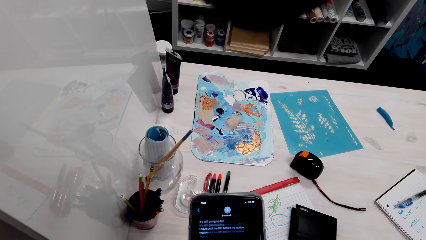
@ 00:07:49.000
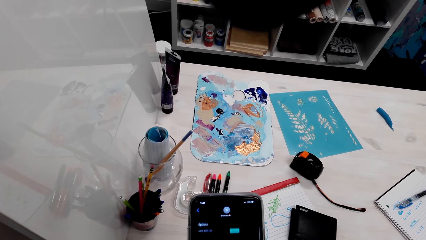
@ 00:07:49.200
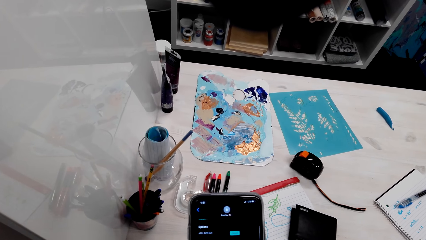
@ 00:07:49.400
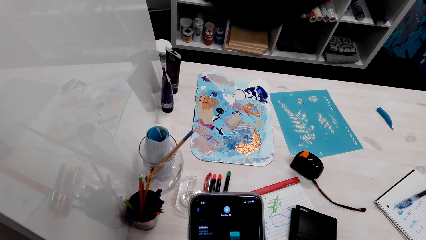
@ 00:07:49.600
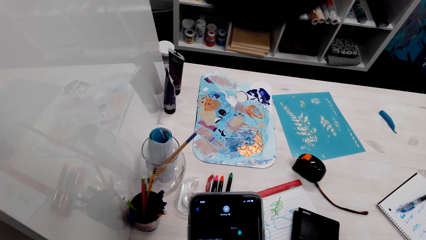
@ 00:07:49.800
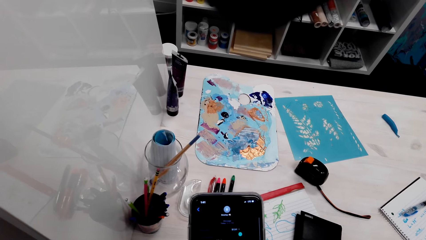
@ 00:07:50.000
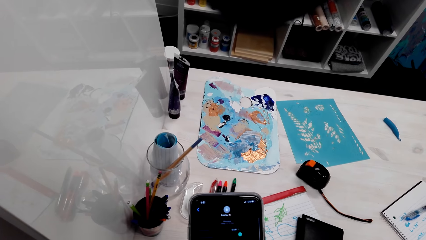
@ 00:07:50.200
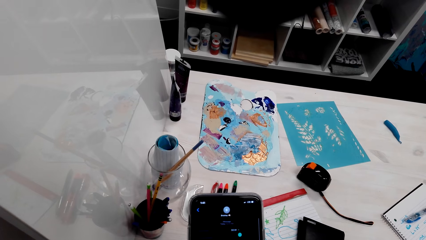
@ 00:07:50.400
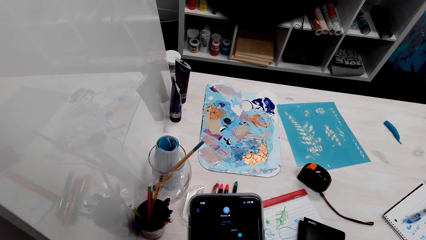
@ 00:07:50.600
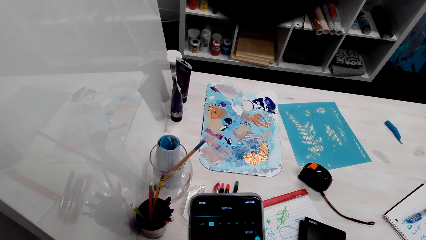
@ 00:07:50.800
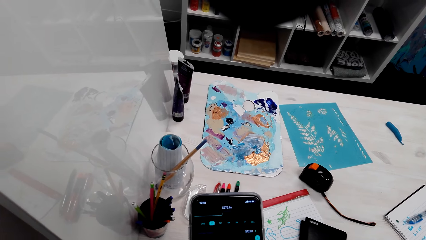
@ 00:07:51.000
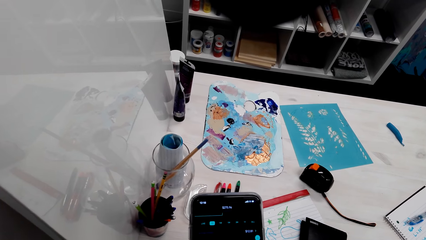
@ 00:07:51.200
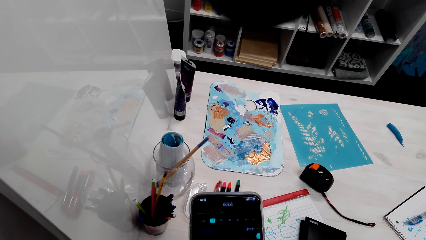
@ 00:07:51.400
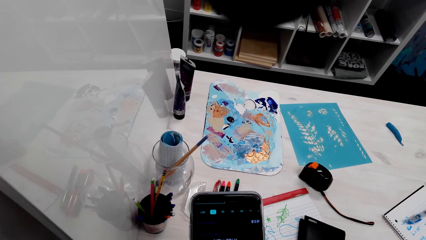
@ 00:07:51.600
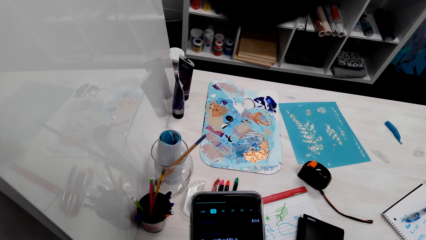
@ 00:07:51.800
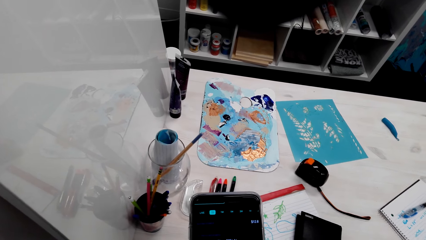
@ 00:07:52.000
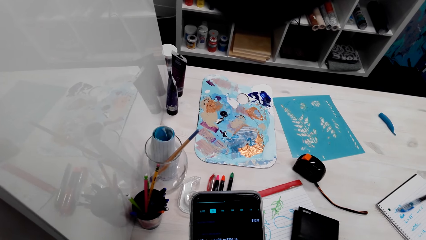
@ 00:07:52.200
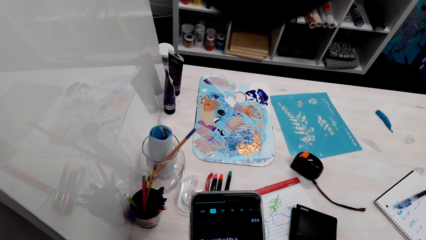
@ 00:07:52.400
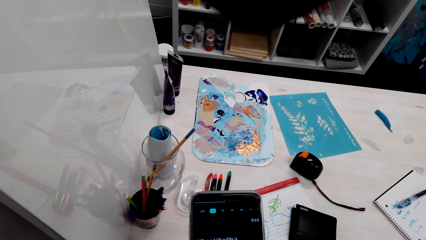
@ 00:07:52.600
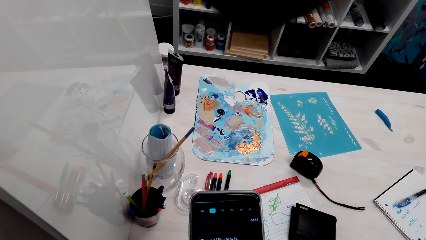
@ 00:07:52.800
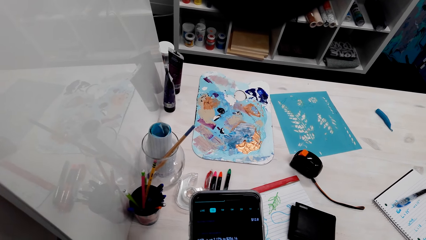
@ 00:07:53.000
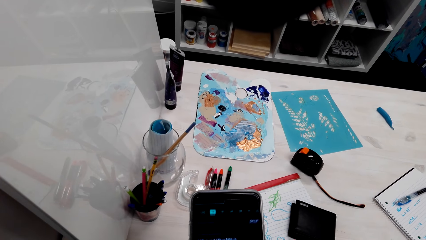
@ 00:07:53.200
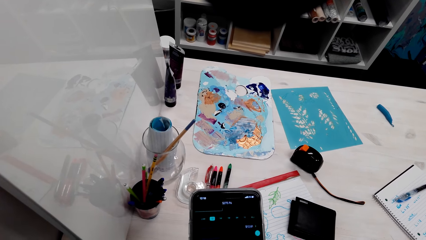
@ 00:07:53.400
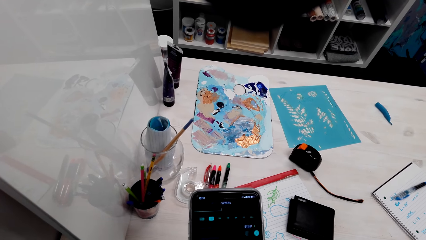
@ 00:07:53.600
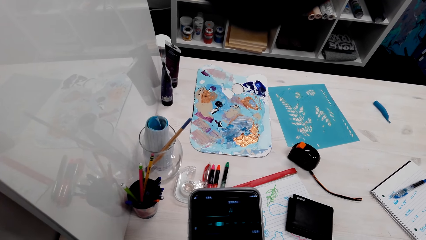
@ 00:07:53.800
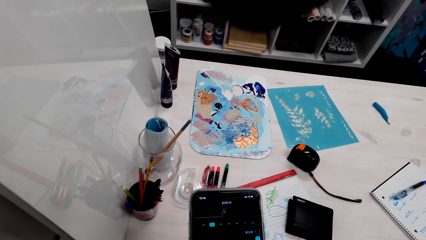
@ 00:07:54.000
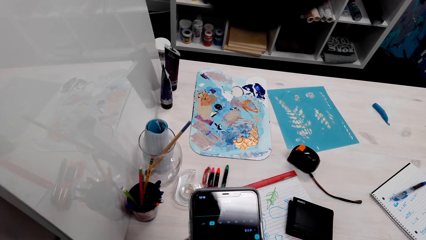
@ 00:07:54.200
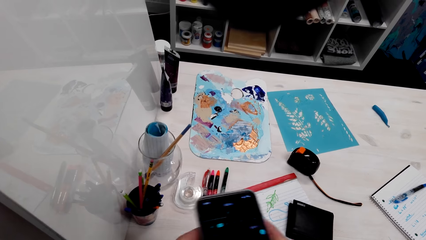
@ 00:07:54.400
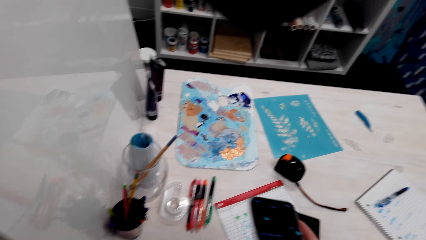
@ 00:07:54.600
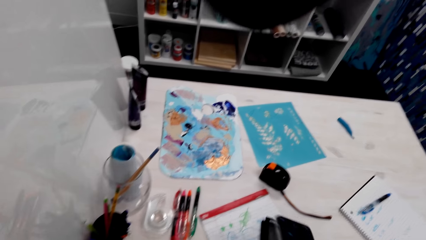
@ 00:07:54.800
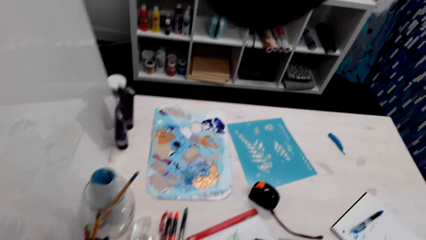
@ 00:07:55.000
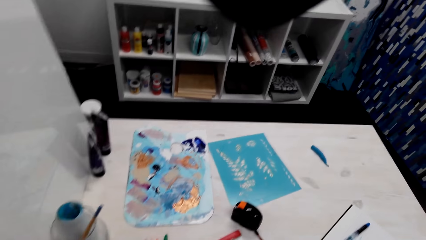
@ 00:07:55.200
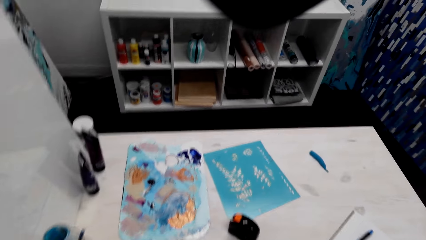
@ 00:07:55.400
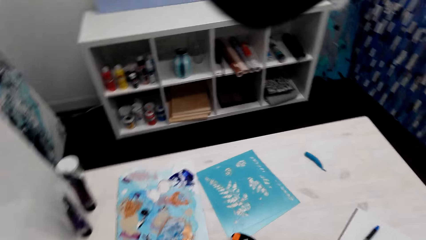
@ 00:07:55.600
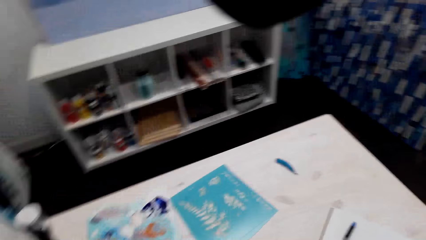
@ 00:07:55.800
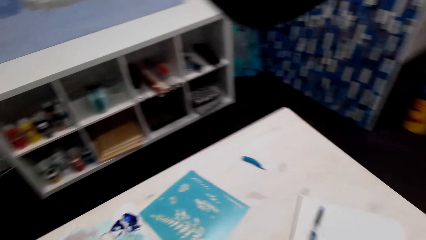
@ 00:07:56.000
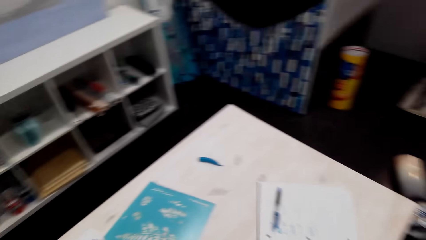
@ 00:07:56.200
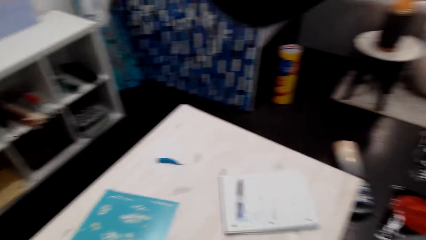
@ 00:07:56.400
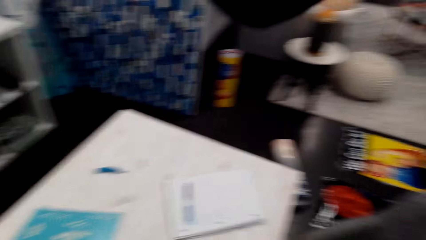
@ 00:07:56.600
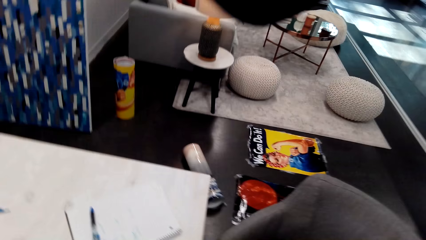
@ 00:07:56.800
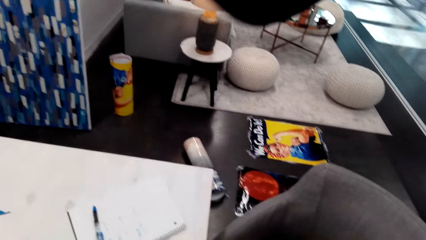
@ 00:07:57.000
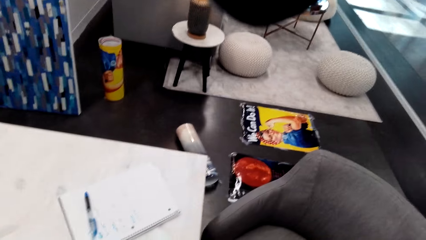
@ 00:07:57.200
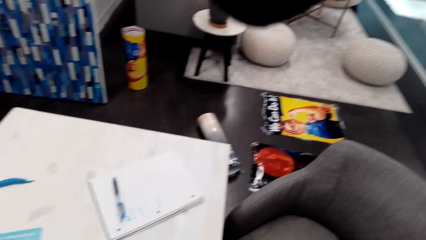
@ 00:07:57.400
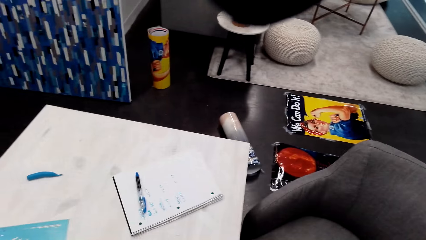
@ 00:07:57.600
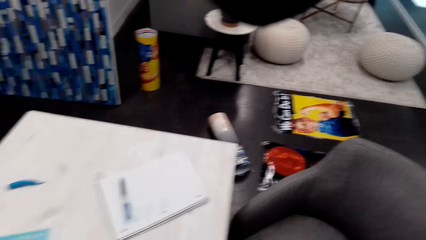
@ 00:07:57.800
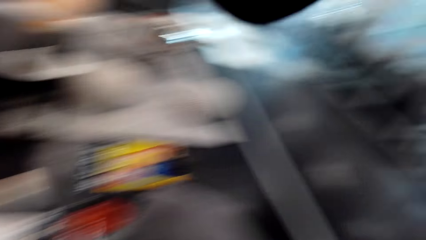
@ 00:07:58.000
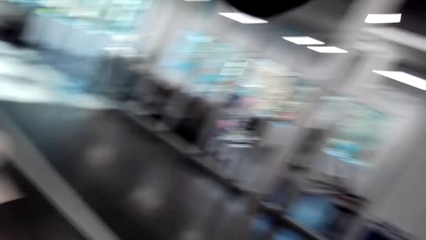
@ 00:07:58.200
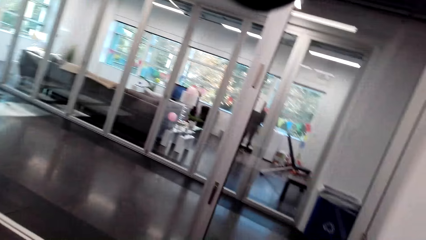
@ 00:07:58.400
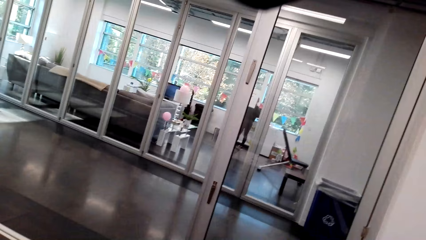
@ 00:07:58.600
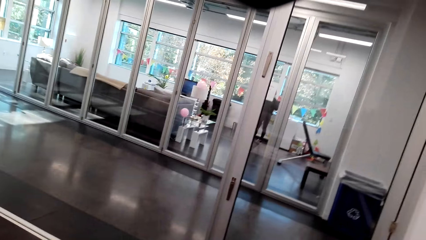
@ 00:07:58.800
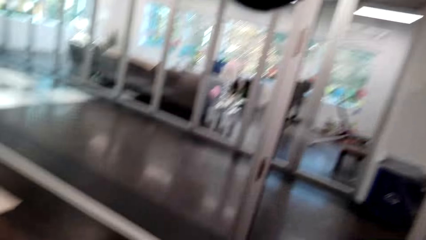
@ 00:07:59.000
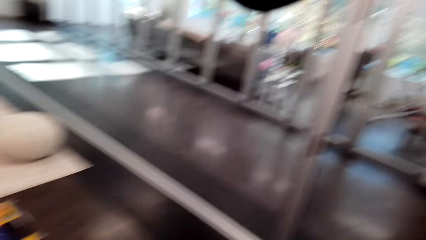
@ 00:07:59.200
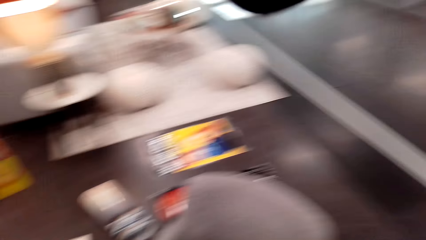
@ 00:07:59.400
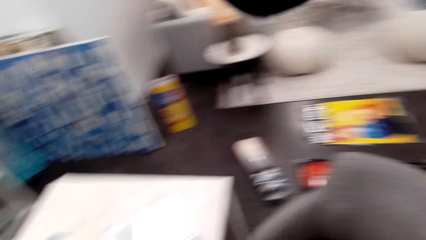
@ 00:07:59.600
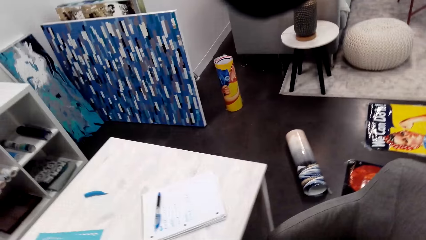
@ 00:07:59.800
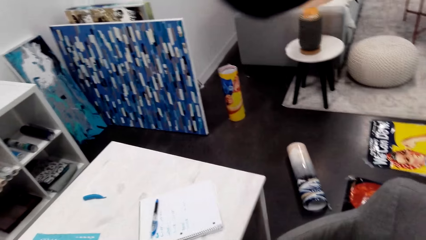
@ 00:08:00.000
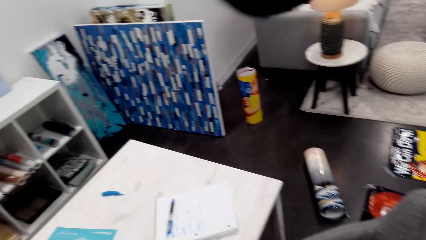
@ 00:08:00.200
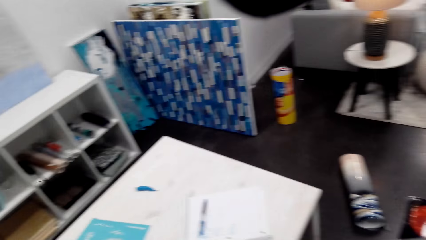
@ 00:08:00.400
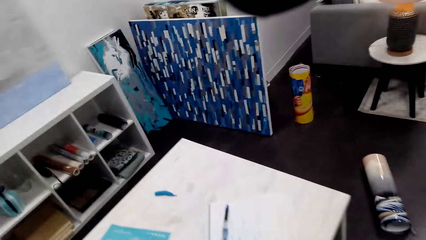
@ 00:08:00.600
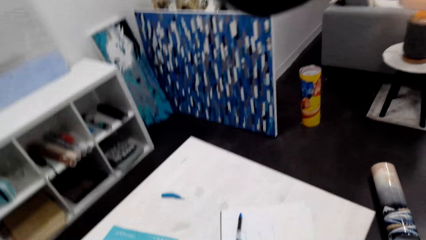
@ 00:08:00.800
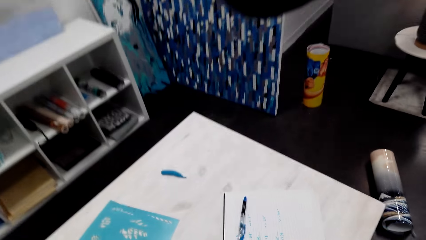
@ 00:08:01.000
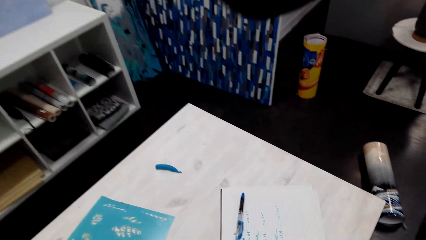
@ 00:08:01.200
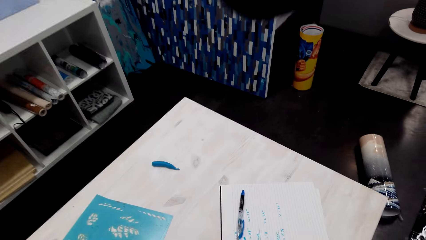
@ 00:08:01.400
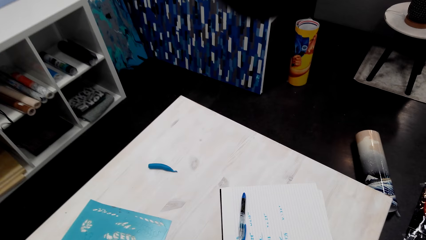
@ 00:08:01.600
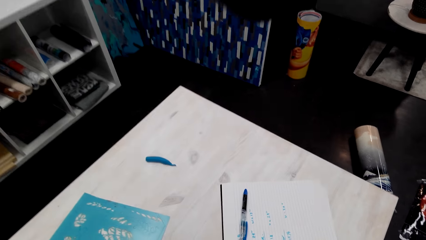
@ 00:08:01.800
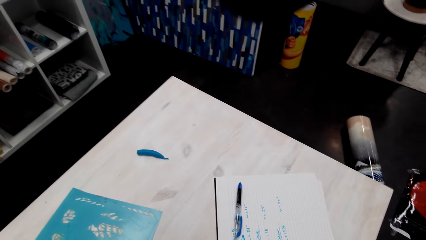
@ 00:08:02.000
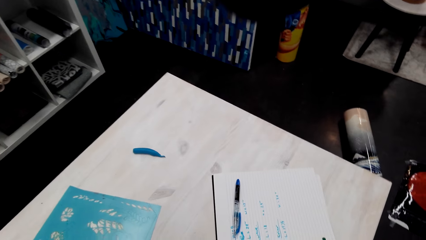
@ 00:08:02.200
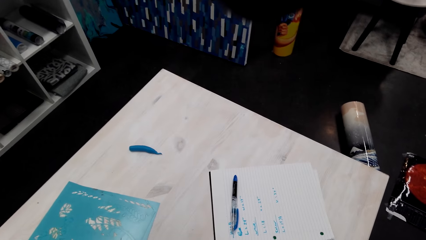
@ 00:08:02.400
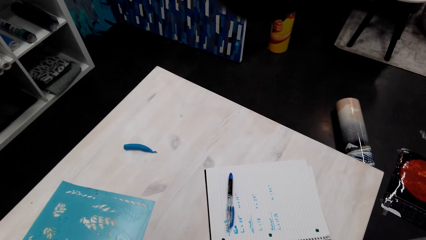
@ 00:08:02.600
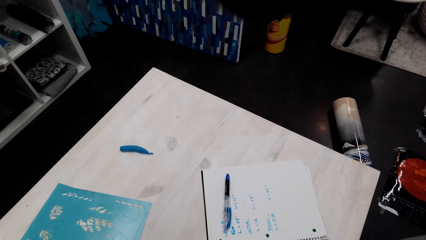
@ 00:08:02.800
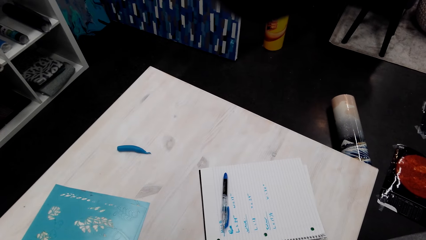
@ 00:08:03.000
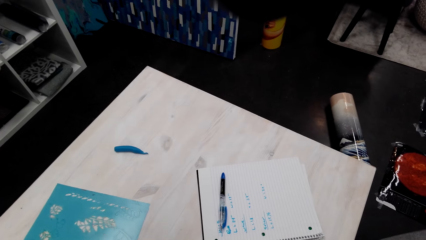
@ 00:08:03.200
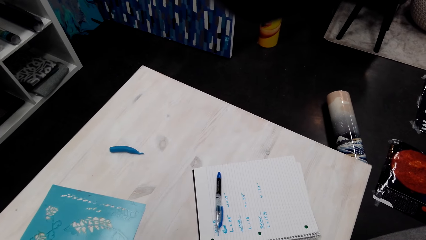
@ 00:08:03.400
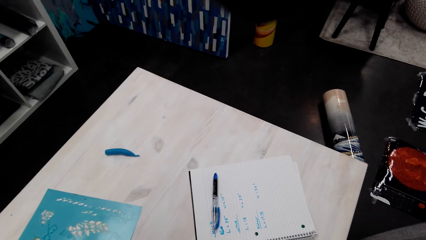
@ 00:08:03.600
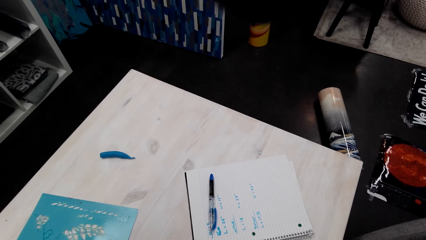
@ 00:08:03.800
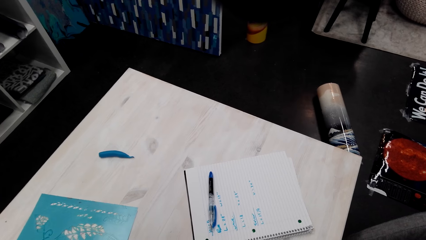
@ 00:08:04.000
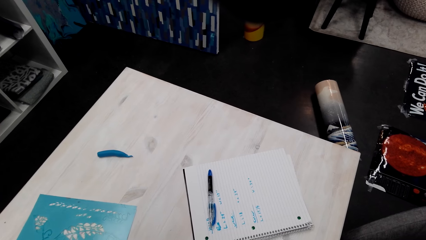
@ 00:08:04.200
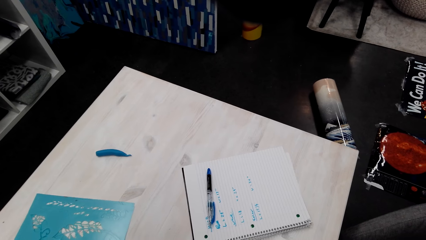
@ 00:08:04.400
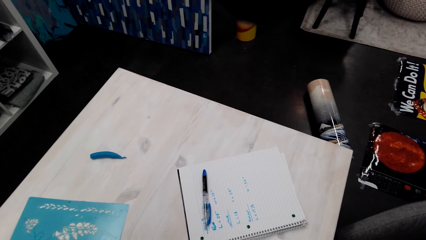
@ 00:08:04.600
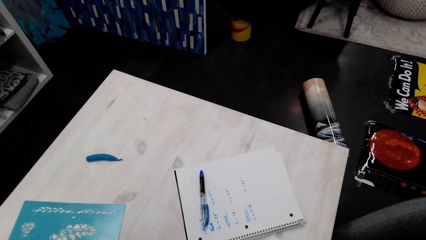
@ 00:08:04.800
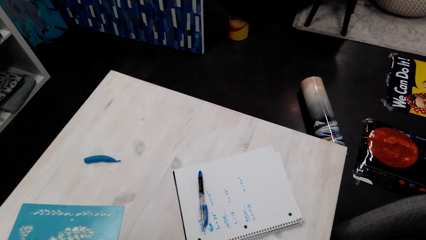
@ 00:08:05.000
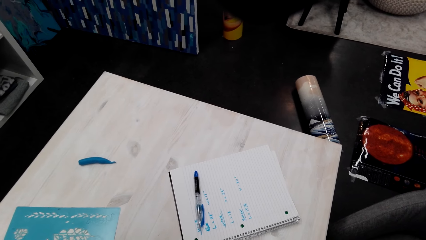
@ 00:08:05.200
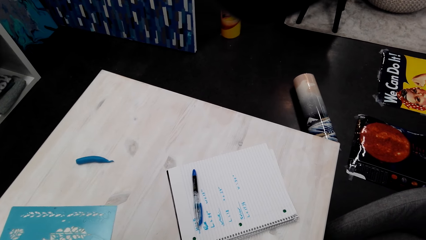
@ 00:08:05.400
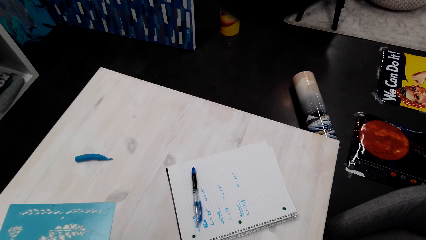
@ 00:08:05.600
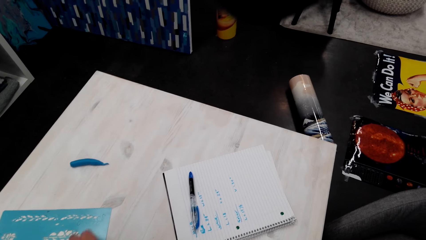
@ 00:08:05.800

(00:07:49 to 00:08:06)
The camera wearer looks around the house. They look at the table.
